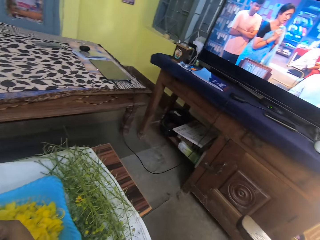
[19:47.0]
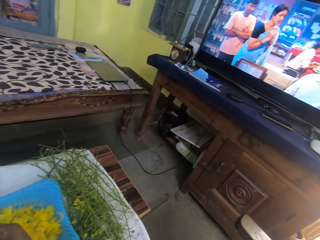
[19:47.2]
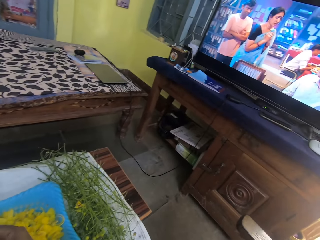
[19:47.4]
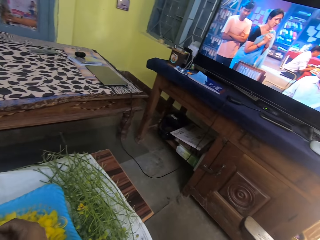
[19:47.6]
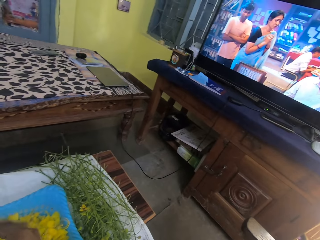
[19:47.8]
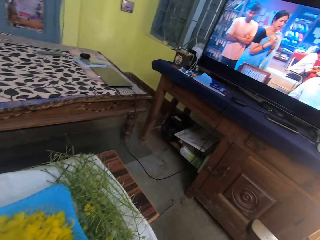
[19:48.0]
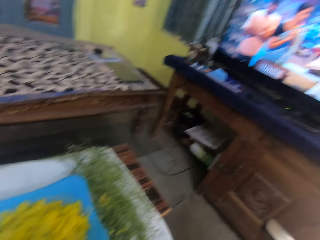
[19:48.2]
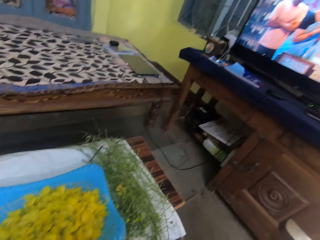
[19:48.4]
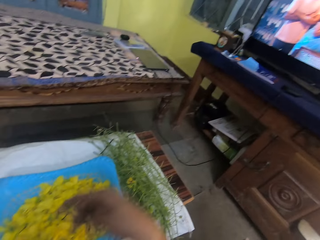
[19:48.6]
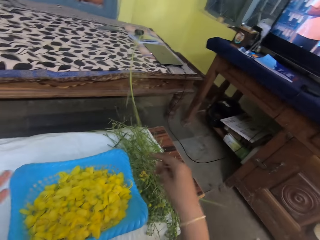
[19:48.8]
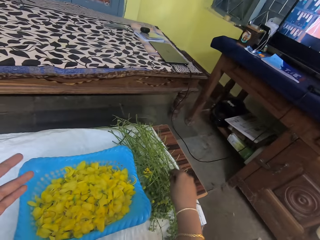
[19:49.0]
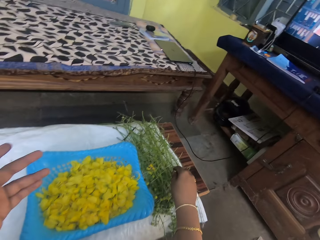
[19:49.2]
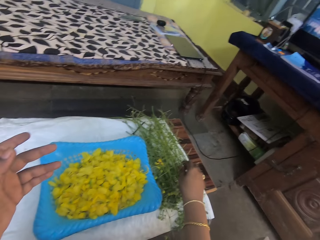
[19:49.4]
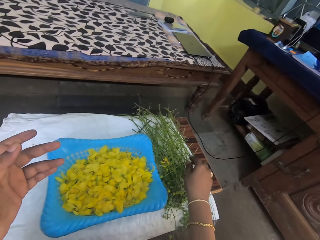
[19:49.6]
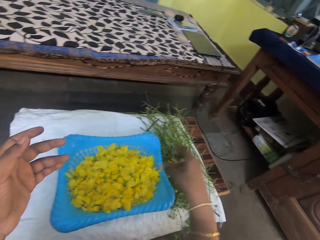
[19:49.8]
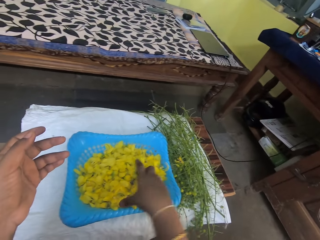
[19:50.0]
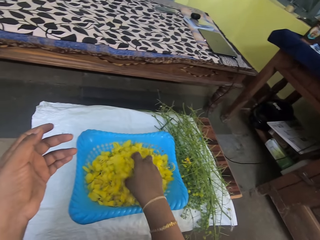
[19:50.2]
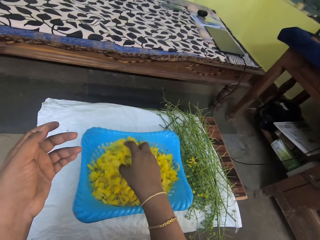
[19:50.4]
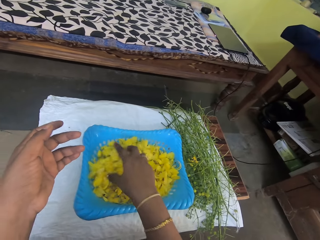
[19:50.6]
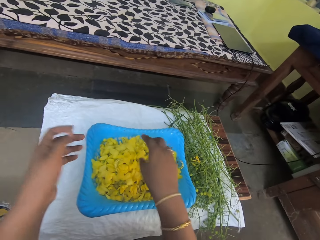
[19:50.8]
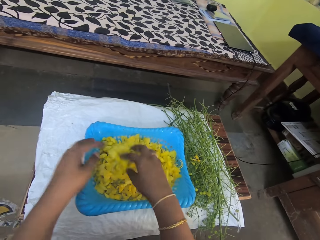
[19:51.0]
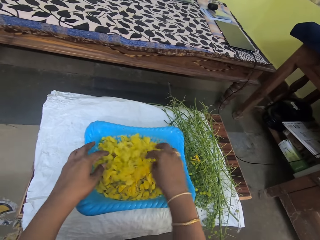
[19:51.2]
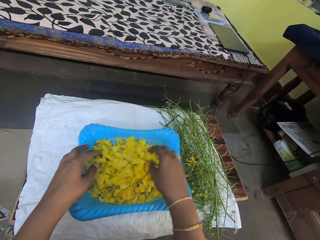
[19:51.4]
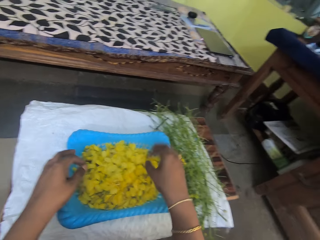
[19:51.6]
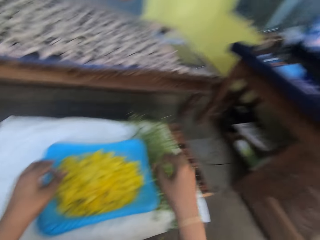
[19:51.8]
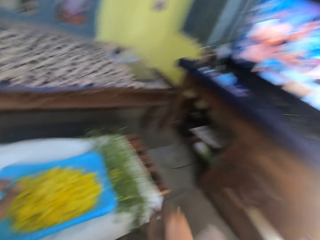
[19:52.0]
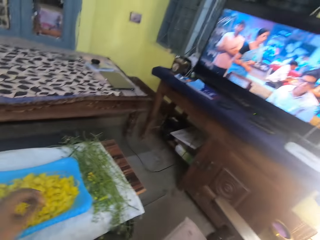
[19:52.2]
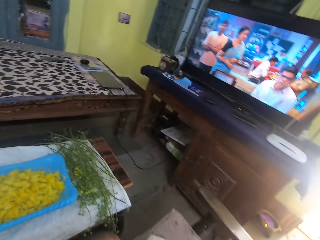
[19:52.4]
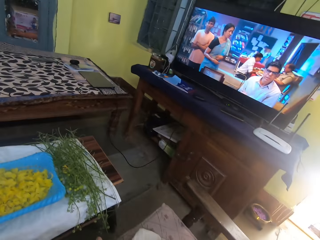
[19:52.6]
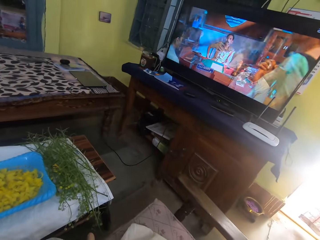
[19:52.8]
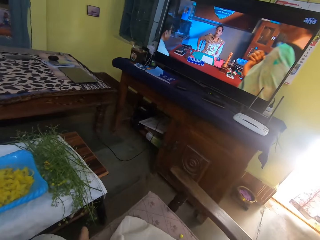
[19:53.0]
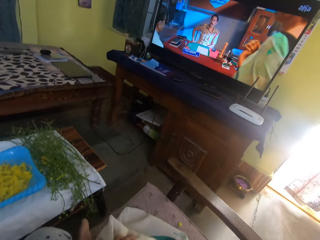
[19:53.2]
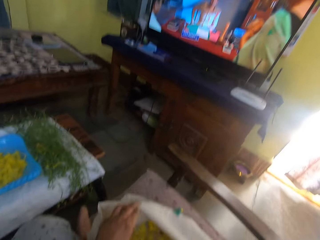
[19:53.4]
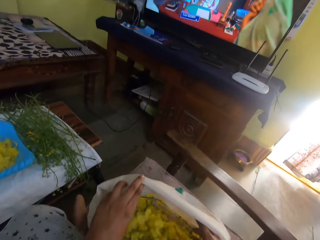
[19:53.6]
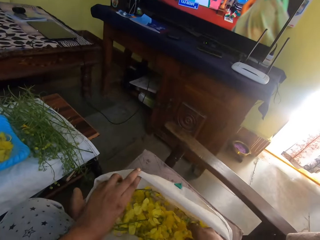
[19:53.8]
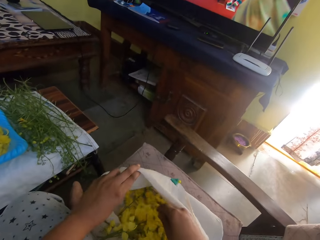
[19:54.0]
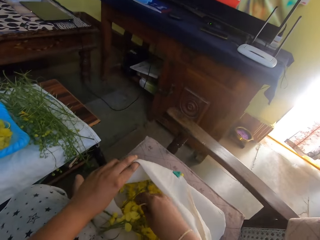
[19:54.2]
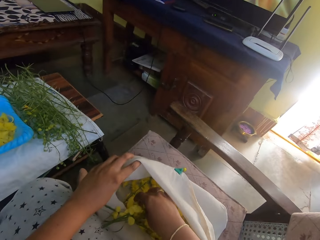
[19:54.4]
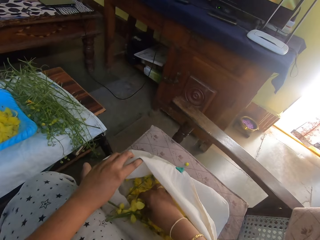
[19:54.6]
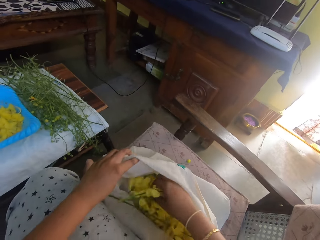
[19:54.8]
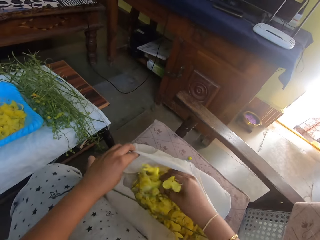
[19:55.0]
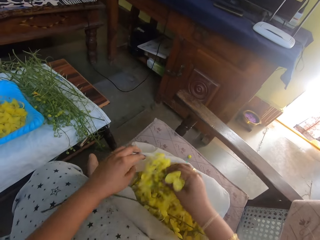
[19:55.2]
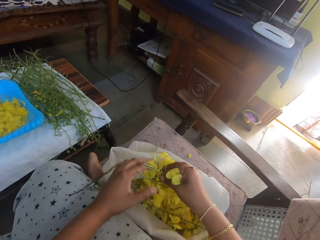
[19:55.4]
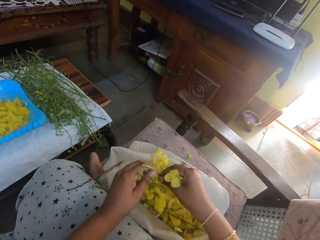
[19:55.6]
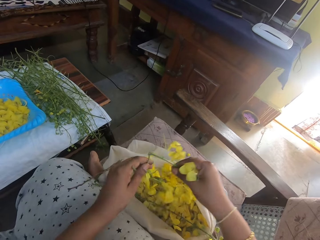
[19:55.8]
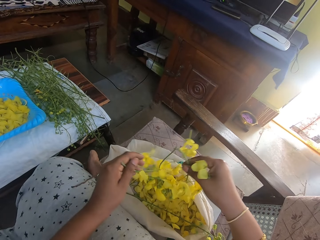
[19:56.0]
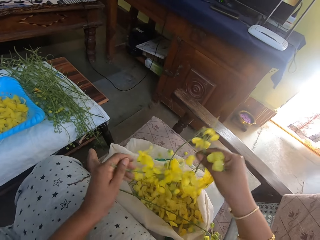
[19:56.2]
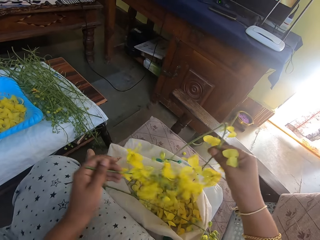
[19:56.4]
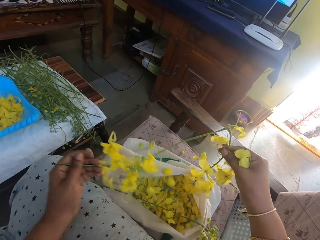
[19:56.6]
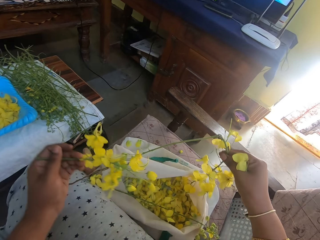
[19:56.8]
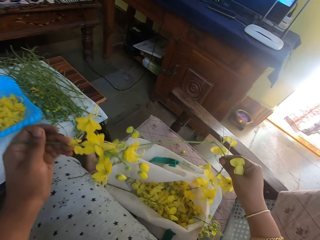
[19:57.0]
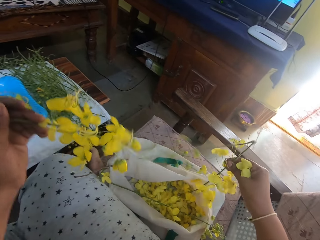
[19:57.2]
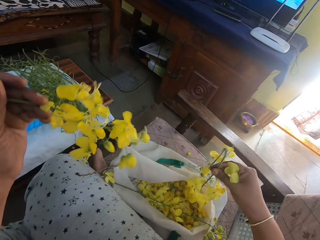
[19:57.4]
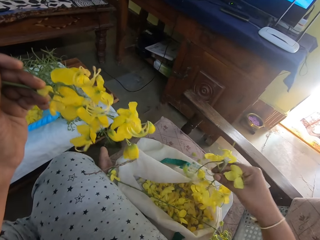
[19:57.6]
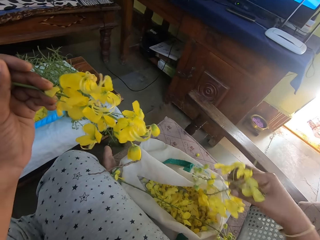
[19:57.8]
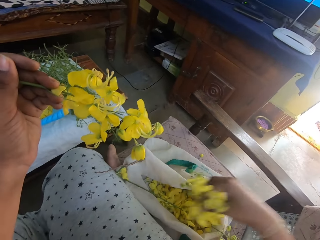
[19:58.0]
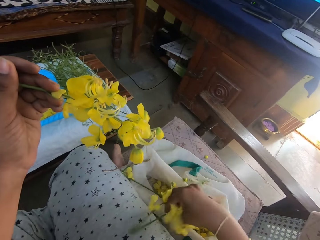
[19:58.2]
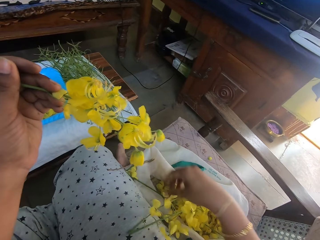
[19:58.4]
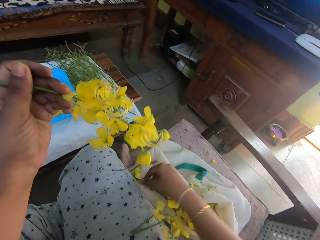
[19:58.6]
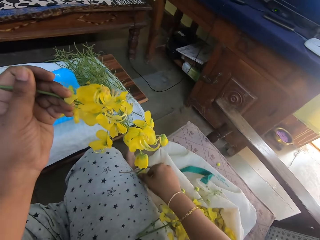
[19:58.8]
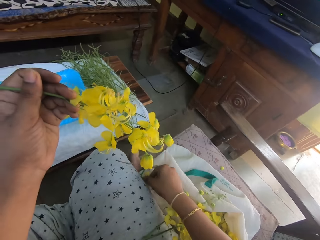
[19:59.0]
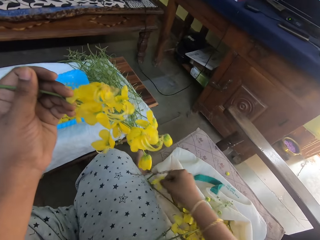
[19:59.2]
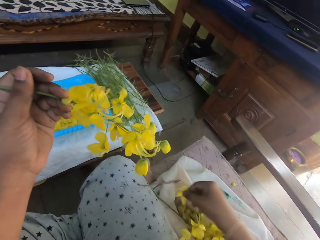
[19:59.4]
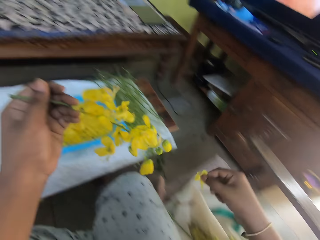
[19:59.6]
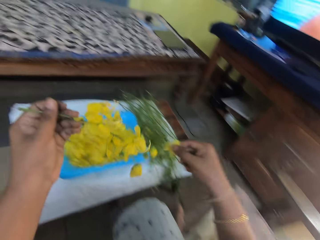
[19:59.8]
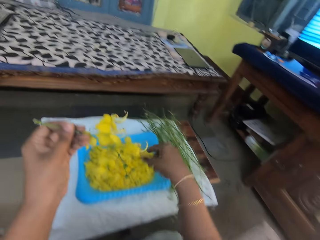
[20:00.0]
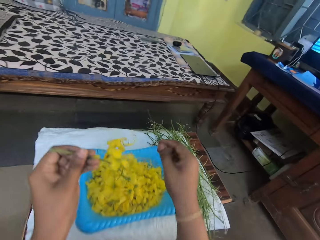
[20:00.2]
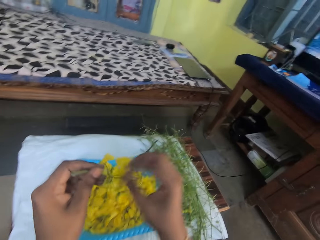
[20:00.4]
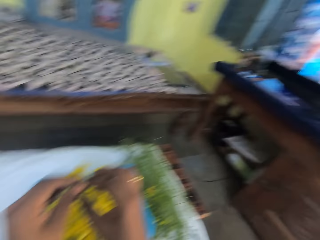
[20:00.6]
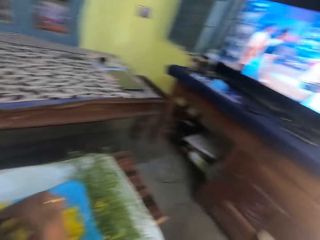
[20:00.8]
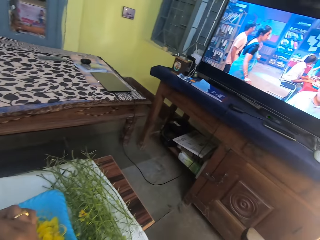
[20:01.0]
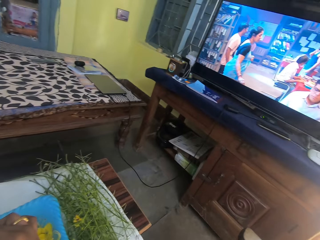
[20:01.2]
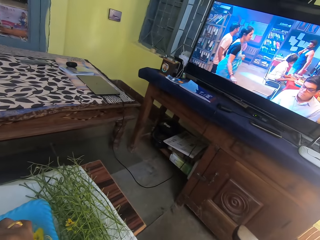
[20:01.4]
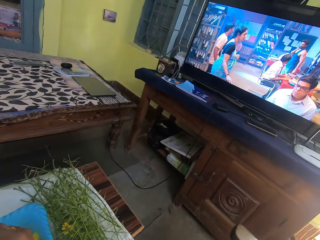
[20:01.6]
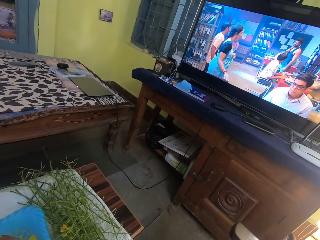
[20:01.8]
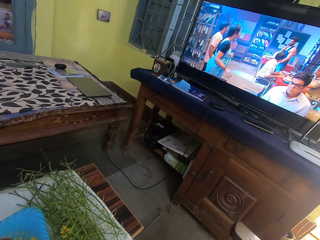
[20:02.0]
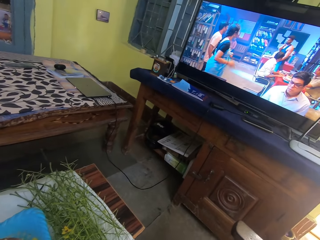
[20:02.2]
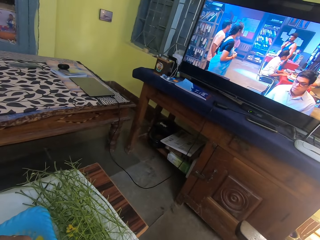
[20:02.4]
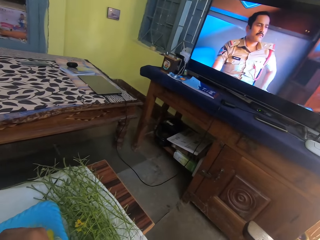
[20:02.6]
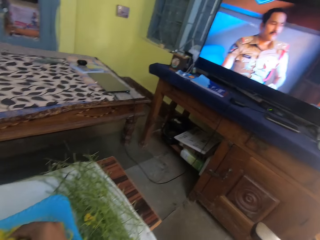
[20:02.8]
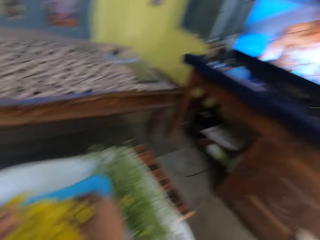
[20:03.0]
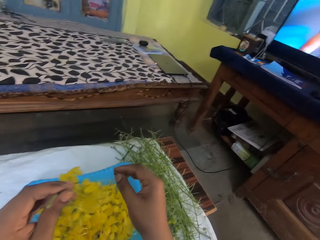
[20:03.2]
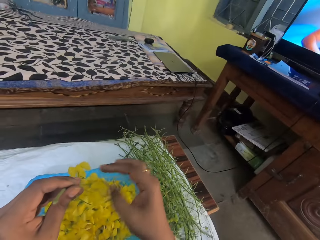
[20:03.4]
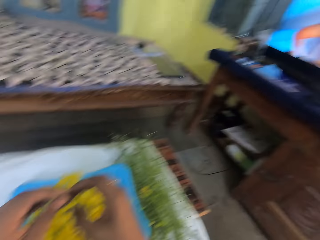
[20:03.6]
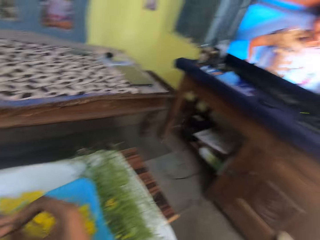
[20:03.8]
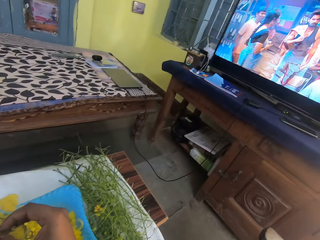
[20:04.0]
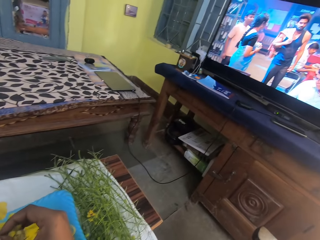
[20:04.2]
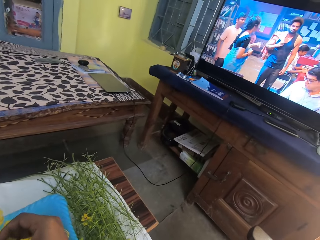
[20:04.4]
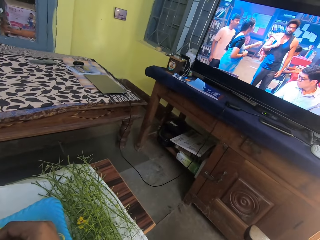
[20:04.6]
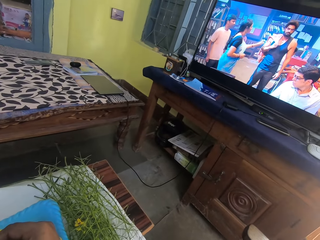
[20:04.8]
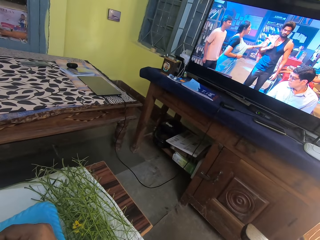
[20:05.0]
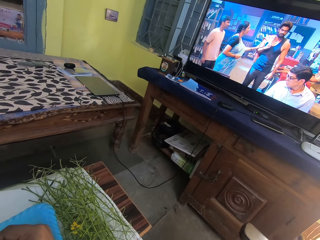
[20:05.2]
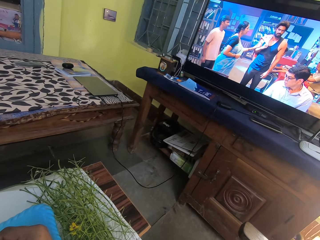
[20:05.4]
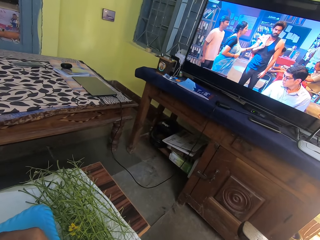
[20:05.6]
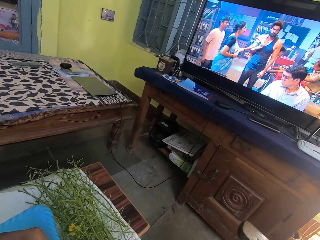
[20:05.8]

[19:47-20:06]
The camera wearer passes the evening primrose stem in her left hand to her right hand. She drops the evening primrose stem in her right hand on the table. She ruffles the evening primrose in the tray with her right hand. She spreads the leaves. She holds the bag on the stool with her left hand. She checks the bag. She takes evening primroses from the bag on the stool with her right hand. She pulls the leaves. She removes an evening primrose from the evening primroses in her right hand with her left hand. She drops the evening primrose in her right hand into the bag on the stool. She picks up an evening primrose leaf from the bag with her right hand. She drops the evening primrose leaf in her right hand into the tray on the table. She plucks the evening primrose in her hands into the tray on the table.

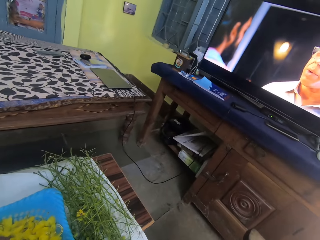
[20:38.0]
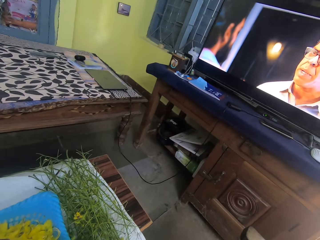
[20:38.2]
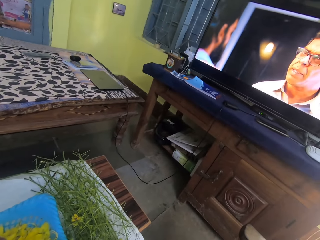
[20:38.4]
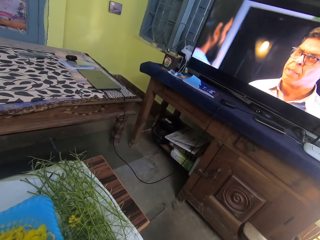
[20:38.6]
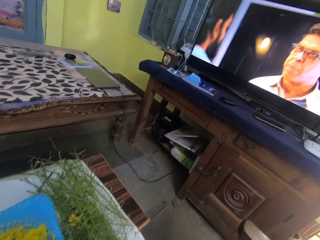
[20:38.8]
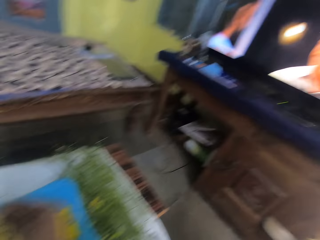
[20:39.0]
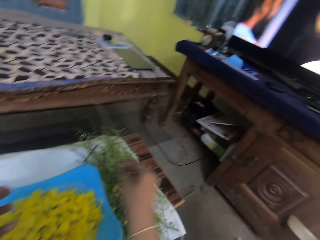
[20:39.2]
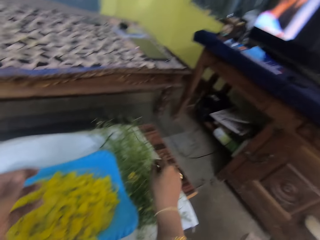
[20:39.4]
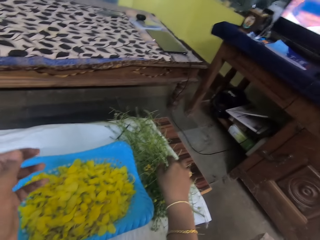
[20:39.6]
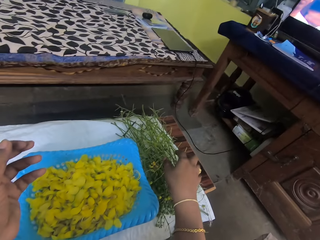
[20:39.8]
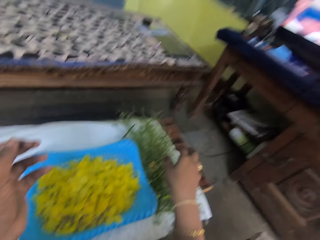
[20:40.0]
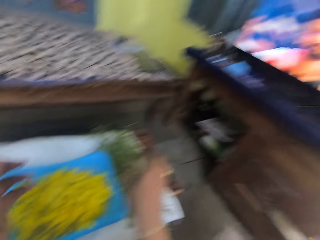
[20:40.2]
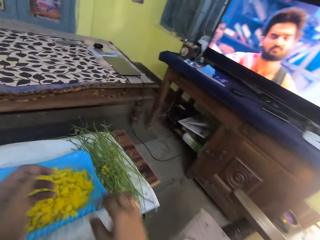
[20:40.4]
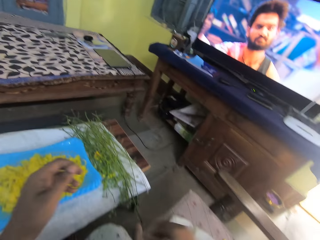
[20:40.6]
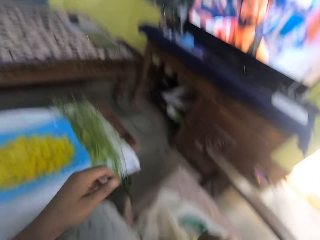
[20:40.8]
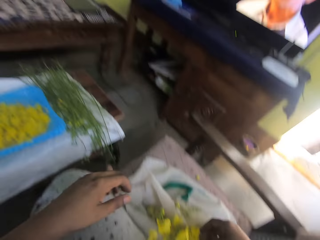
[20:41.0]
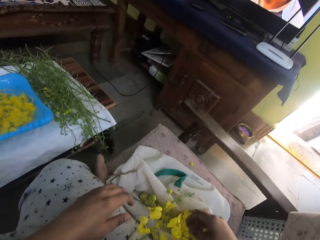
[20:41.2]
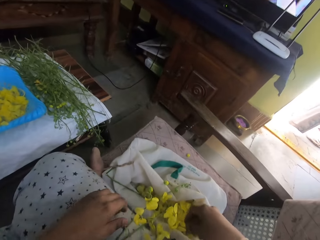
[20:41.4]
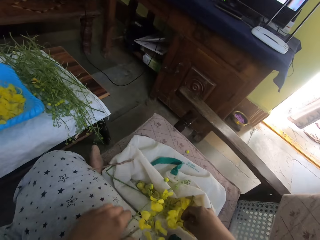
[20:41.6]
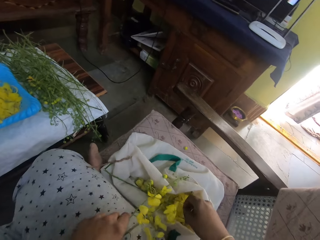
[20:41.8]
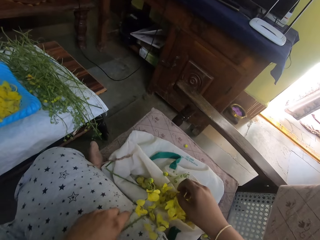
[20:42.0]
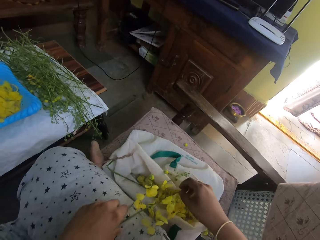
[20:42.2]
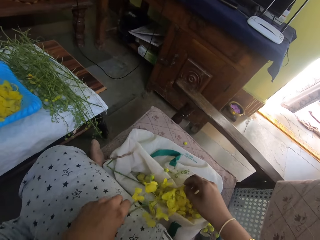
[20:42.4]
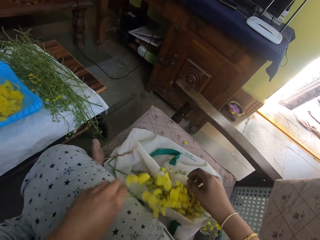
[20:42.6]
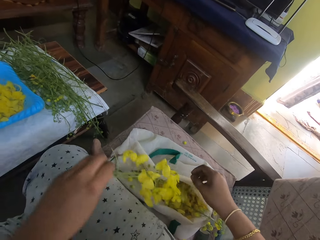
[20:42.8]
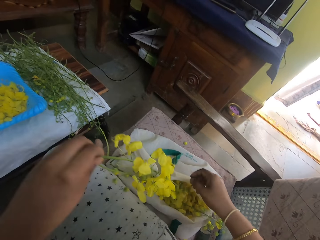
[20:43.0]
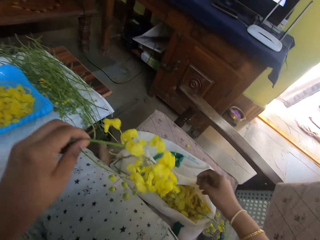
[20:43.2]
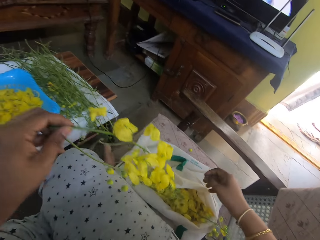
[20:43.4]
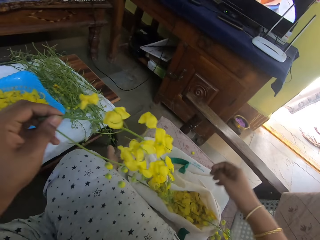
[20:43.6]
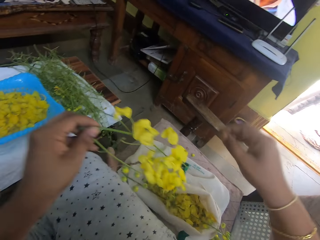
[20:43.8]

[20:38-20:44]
The camera wearer drops the evening primrose stem in her right hand on the table. She picks up an evening primrose from the bag on the stool with her left hand.
